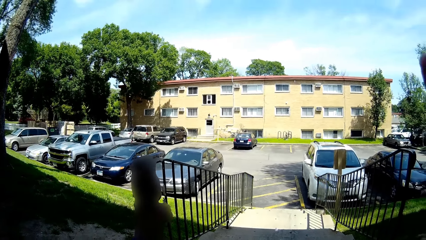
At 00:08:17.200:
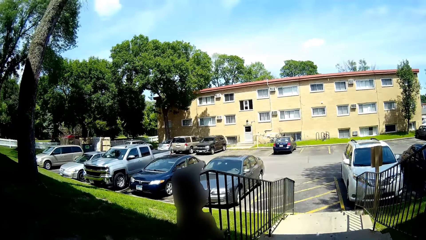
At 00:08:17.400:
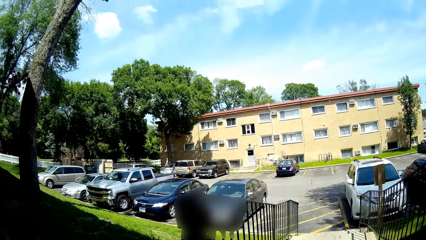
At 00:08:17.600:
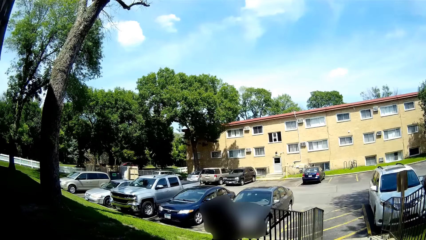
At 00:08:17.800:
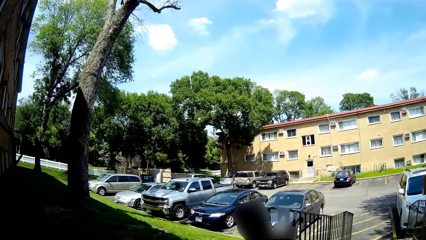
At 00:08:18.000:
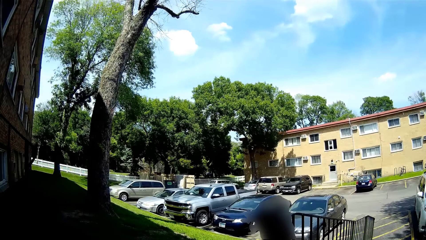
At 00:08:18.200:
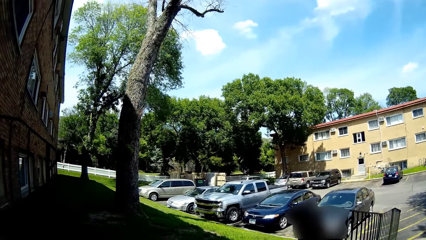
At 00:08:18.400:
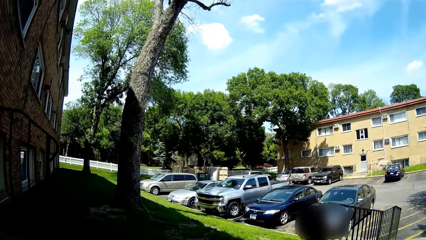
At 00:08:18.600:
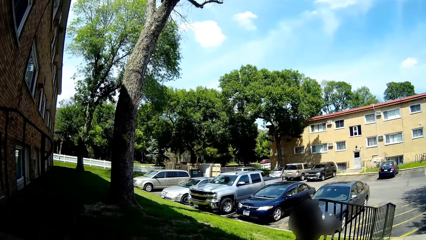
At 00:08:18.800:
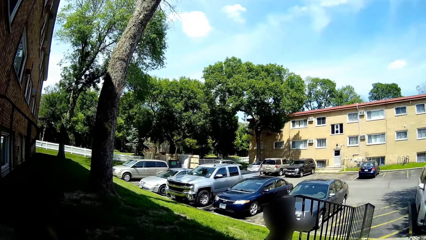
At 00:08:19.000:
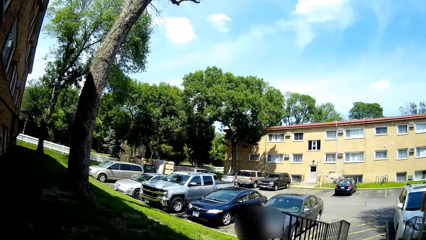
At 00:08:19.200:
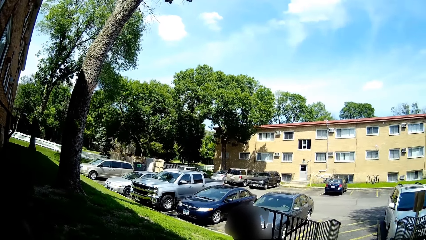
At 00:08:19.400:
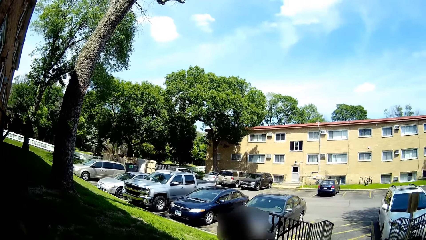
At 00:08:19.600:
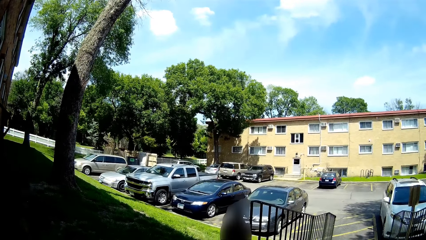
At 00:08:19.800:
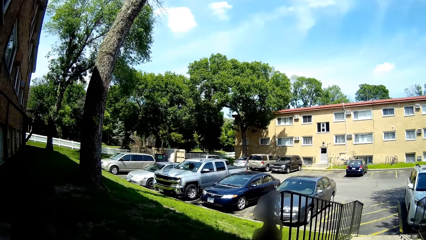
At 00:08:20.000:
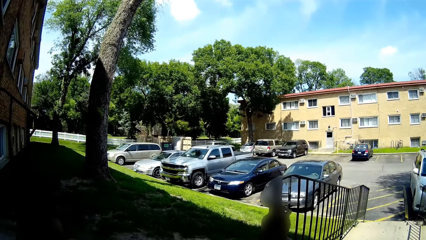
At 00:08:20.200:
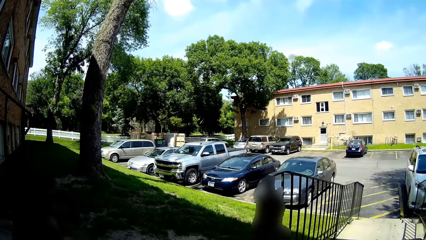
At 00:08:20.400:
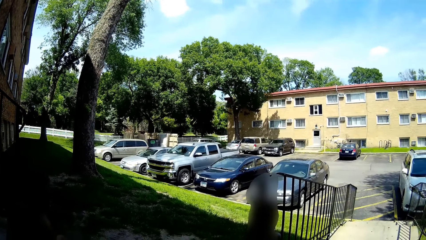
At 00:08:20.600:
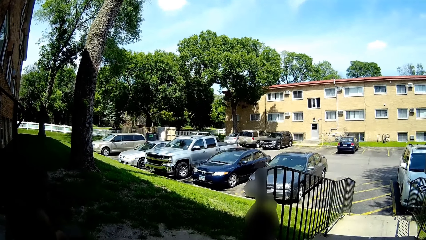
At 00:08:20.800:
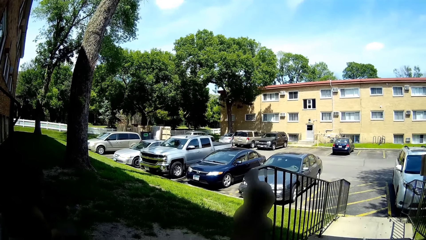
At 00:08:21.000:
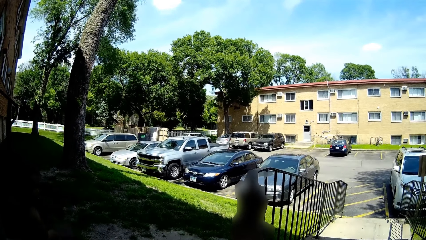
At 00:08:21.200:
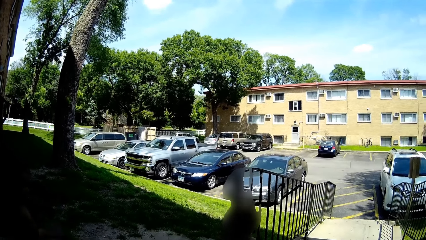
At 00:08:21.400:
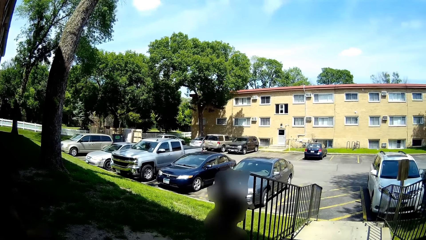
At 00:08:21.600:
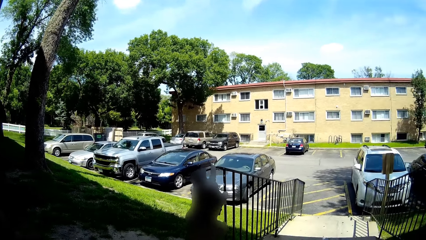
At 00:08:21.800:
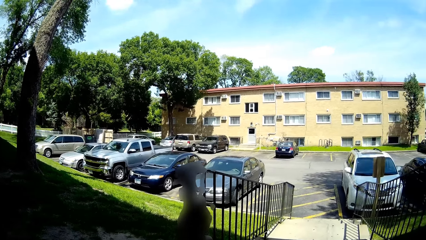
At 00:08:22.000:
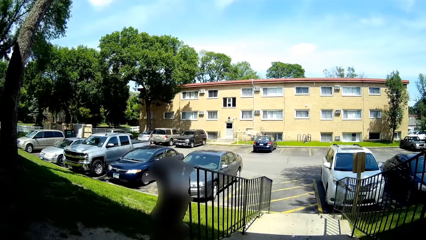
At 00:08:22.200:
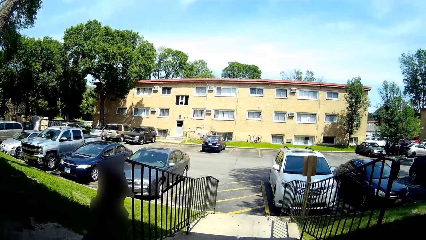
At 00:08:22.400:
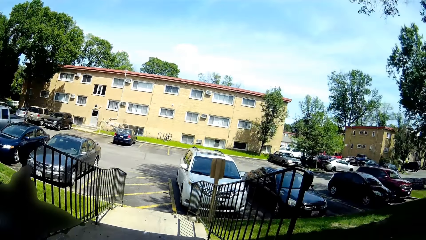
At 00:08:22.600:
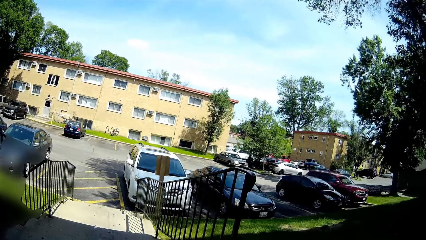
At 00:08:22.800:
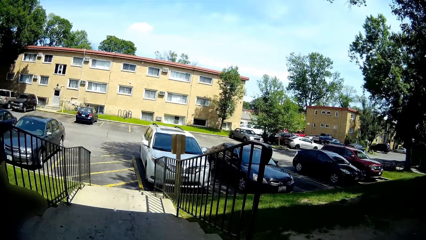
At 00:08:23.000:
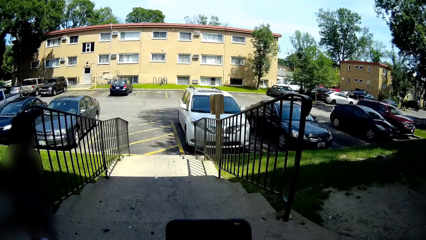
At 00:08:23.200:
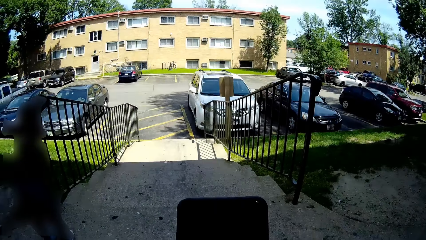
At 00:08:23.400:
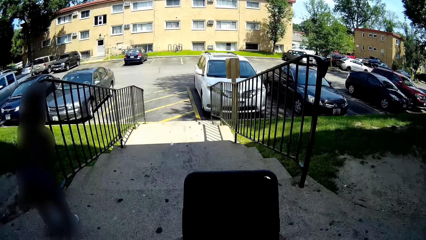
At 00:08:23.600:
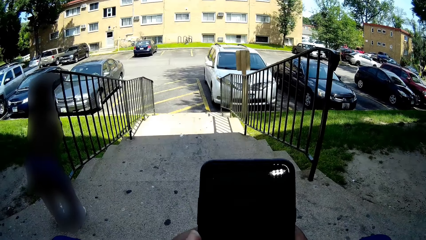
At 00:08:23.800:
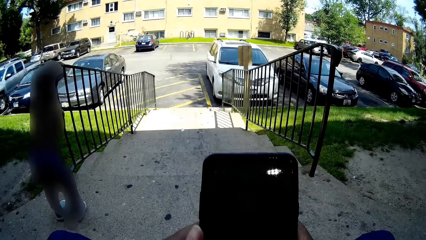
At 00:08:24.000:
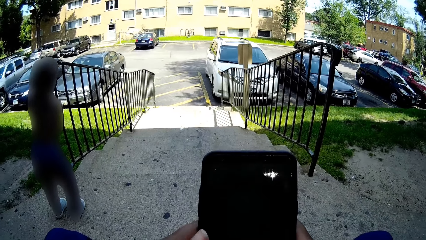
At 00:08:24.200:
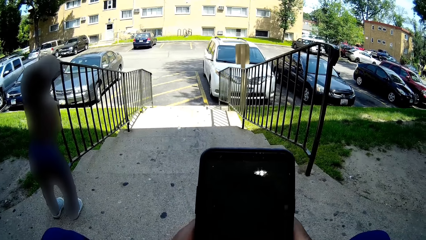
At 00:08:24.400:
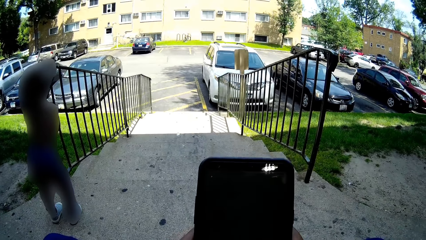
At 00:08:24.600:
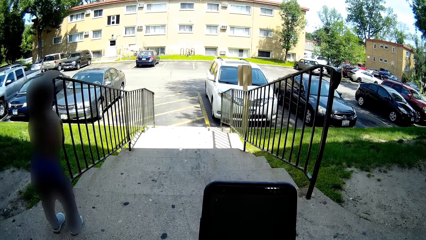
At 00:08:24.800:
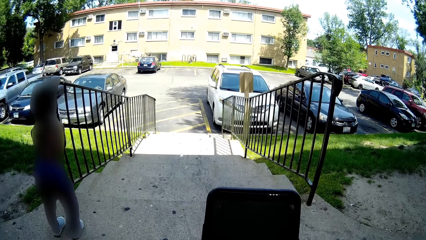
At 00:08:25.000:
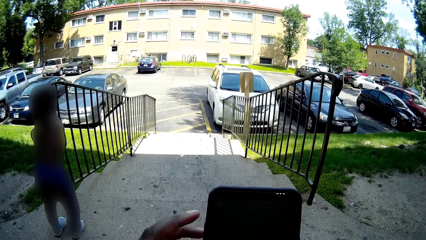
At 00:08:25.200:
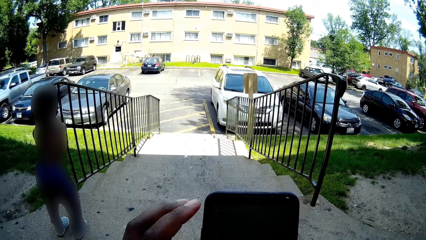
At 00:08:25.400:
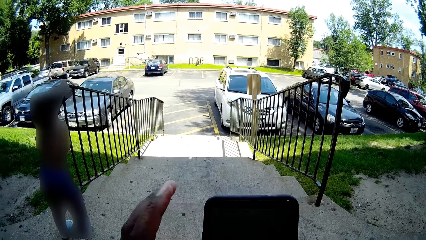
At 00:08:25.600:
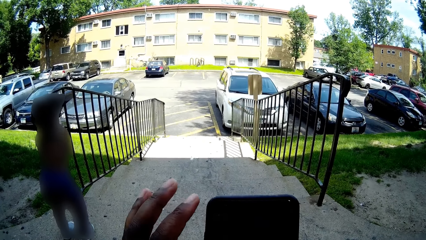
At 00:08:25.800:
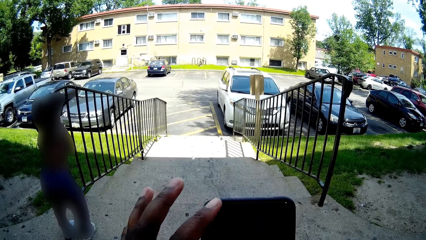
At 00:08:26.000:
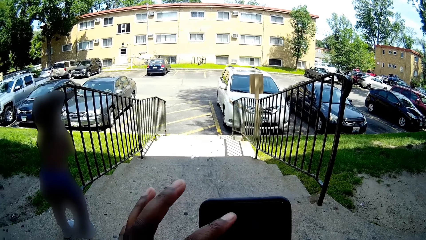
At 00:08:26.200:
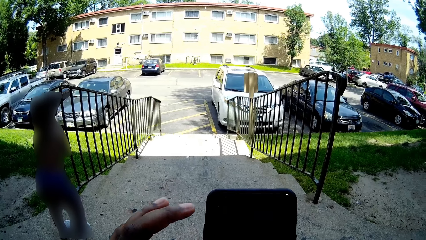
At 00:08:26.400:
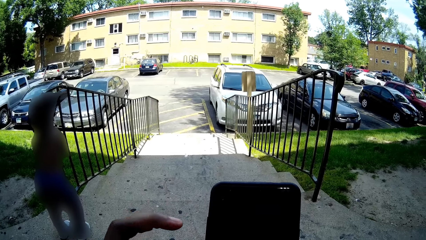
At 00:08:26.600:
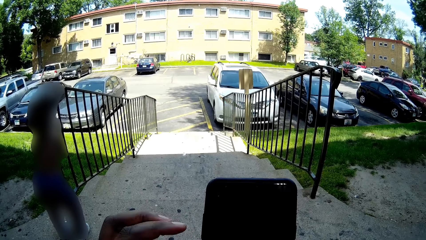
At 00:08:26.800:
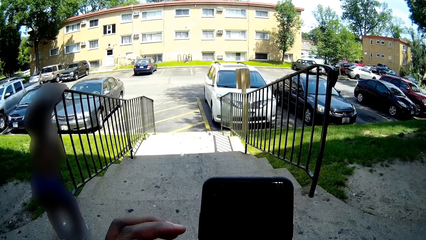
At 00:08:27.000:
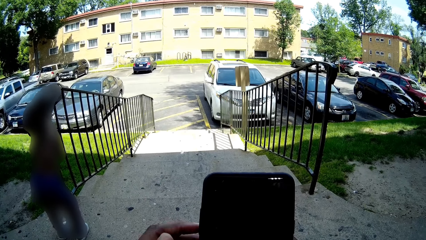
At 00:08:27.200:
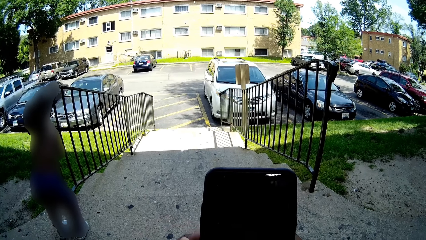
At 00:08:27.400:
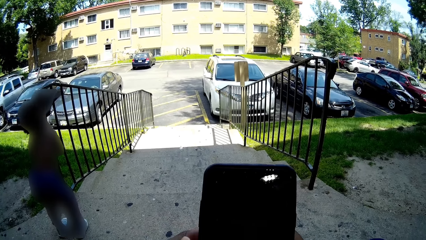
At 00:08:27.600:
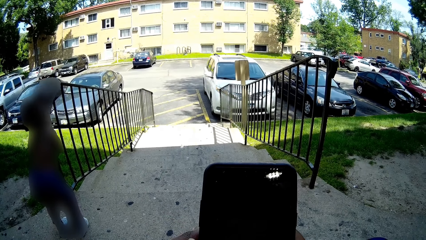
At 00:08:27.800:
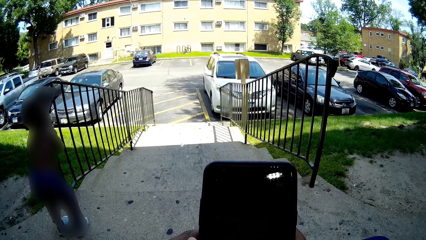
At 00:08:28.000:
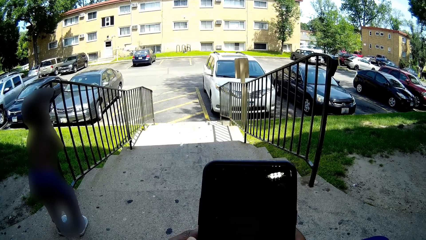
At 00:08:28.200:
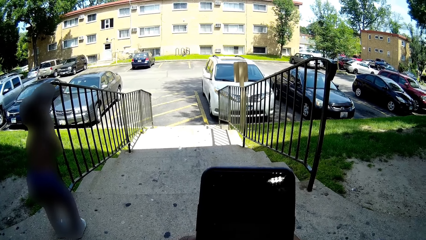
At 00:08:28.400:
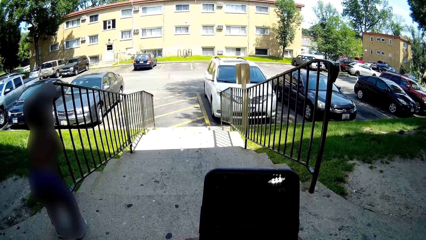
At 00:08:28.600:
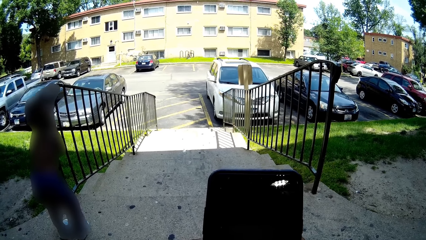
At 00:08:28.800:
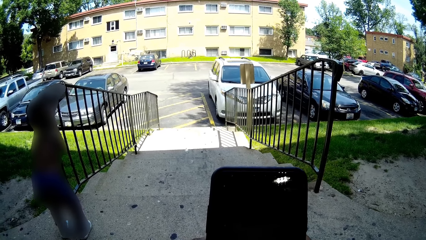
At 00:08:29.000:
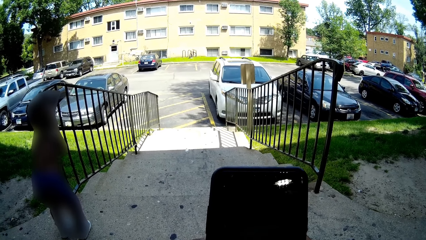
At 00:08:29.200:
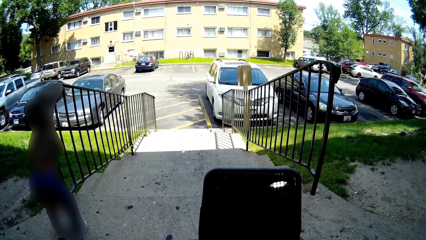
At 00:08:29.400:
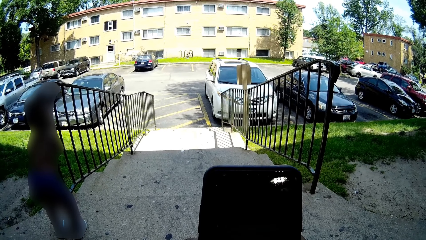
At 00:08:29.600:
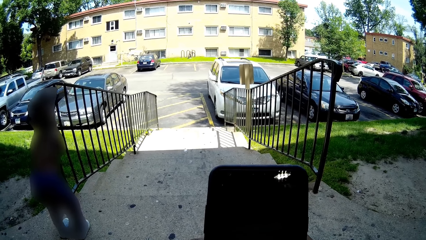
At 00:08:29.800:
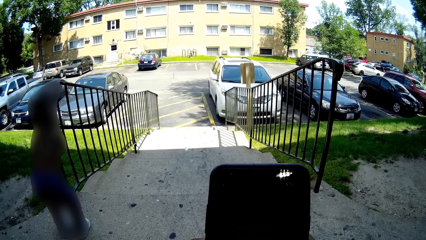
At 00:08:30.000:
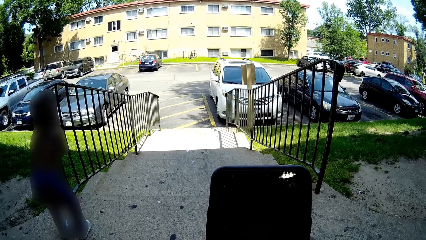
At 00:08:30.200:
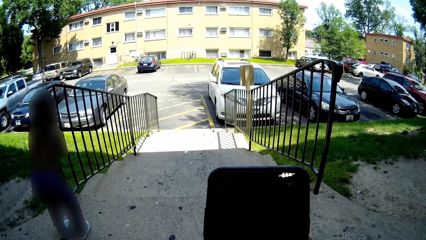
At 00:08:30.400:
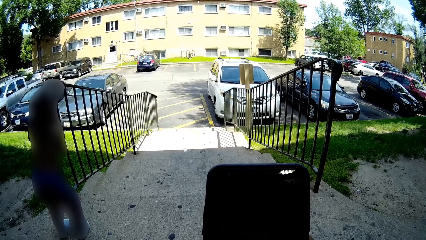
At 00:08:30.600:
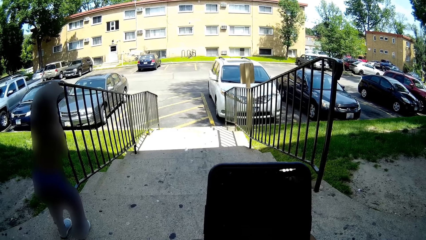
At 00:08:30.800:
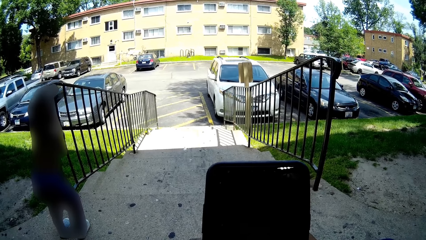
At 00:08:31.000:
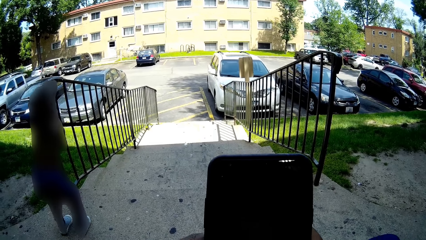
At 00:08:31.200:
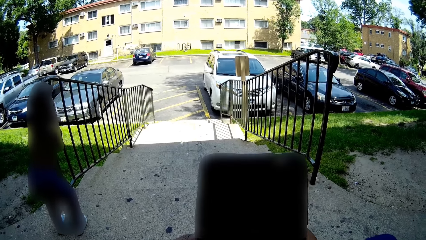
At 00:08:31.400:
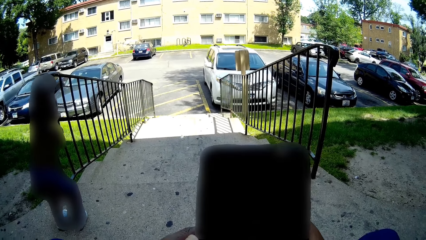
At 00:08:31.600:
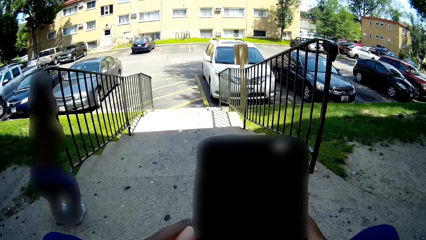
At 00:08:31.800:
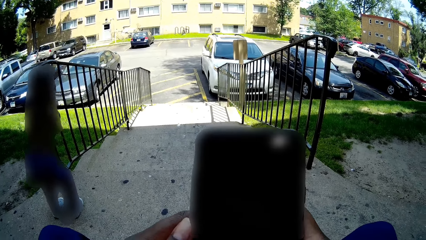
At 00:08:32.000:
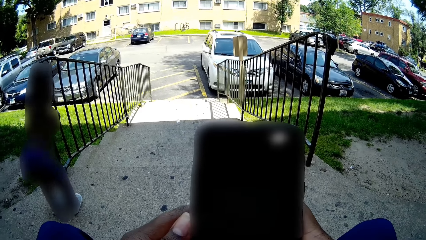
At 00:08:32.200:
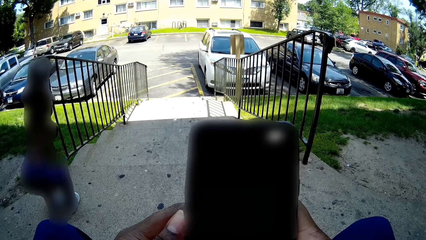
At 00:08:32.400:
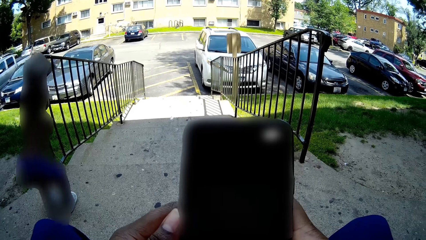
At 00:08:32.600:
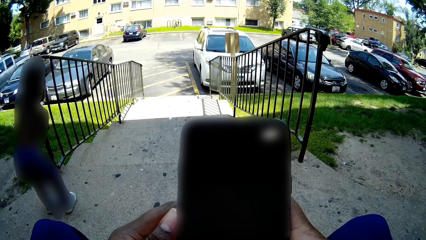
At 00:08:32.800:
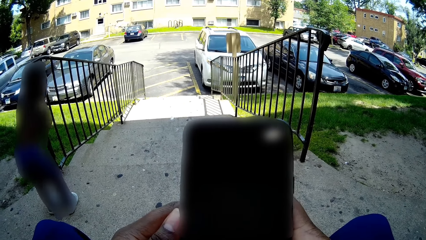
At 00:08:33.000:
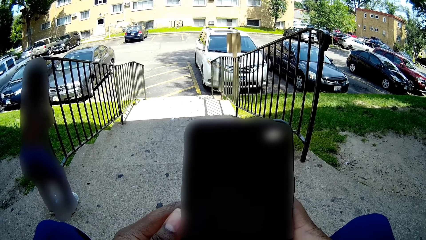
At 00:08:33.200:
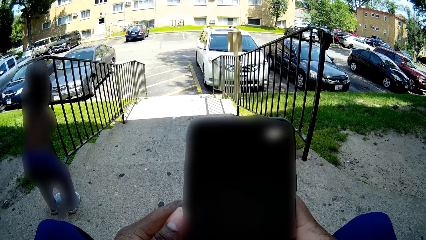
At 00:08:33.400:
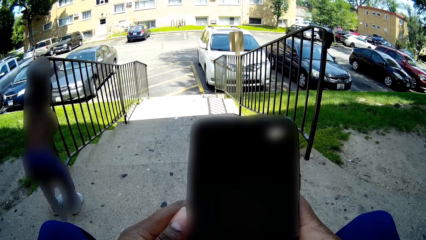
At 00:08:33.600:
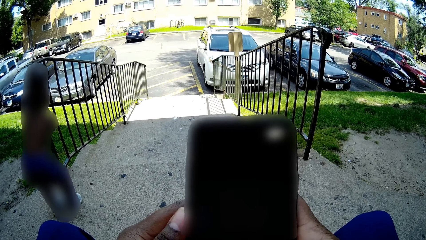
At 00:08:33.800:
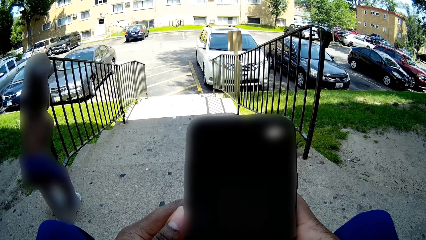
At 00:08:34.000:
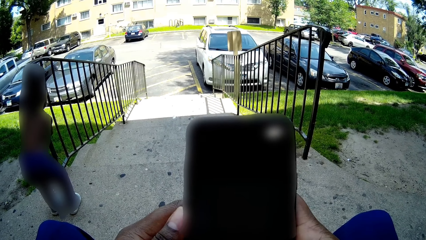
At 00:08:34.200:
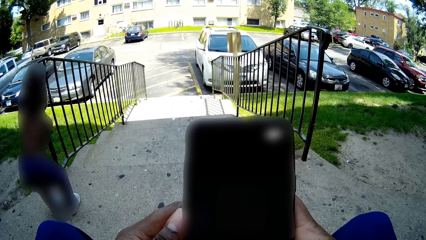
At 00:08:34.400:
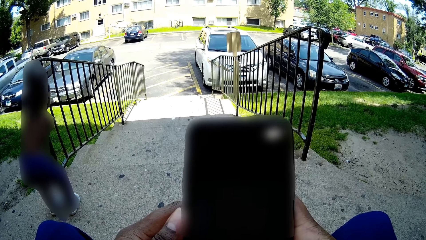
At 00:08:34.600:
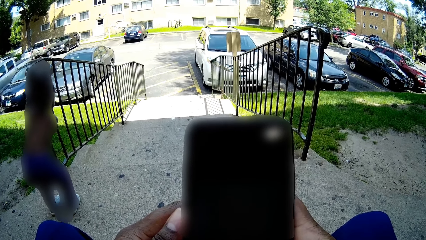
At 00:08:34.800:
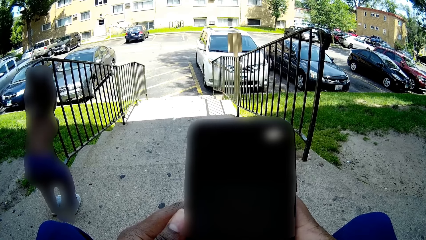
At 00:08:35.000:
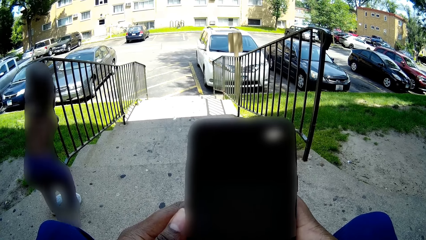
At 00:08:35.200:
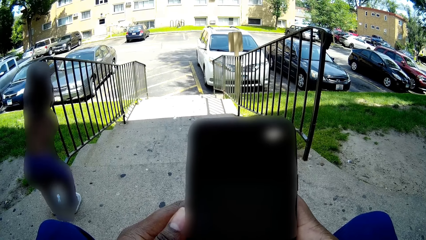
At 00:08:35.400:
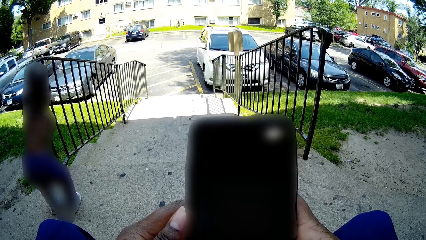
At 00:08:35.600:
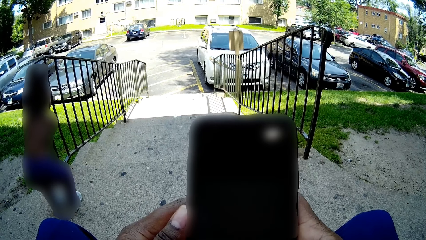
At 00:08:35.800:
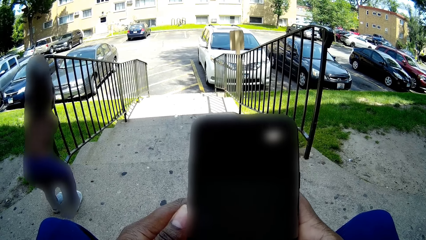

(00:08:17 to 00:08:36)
The camera wearer converses with a baby. They operate the phone. The baby shakes the stair rail with both hands.
